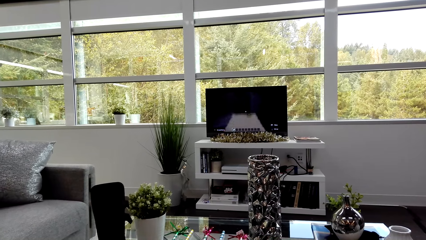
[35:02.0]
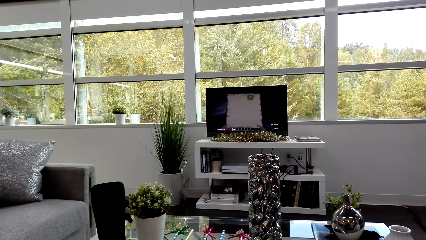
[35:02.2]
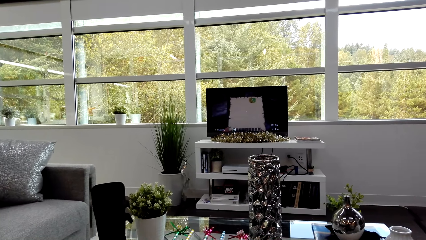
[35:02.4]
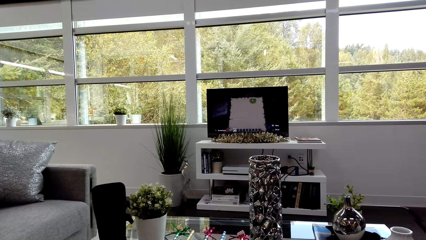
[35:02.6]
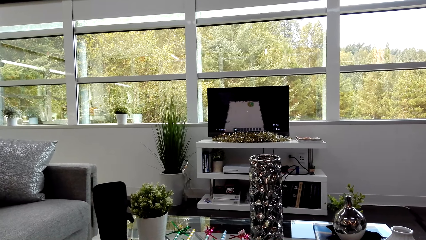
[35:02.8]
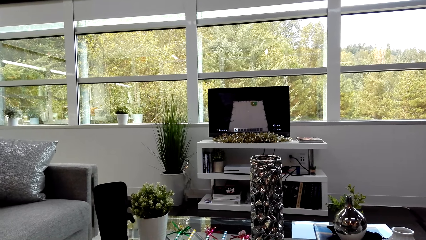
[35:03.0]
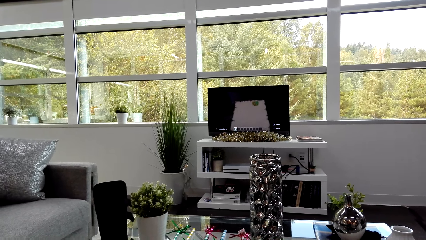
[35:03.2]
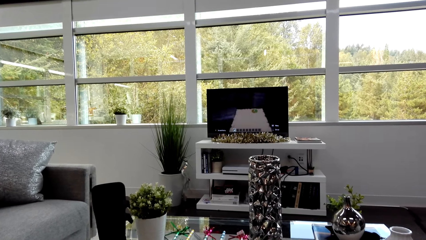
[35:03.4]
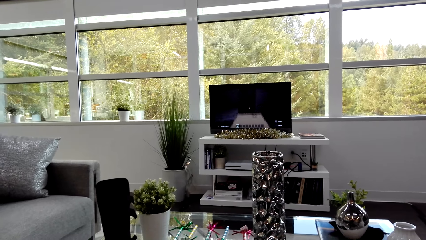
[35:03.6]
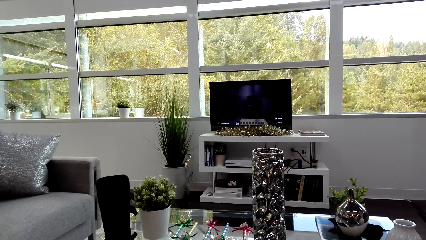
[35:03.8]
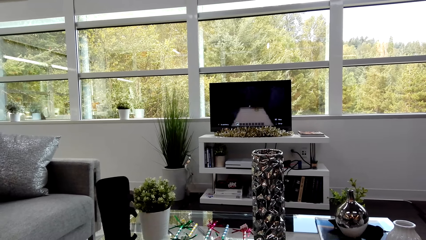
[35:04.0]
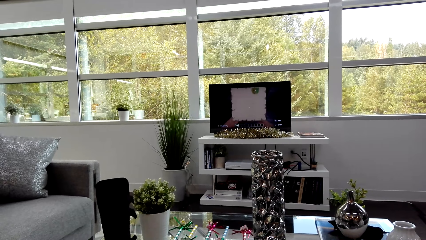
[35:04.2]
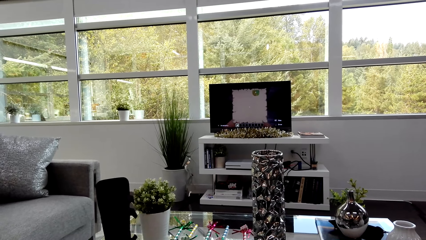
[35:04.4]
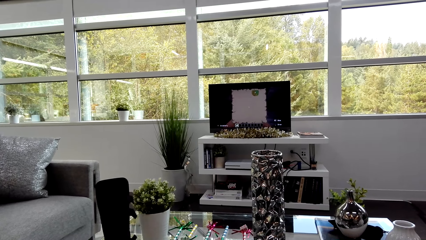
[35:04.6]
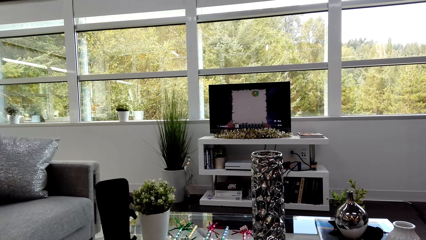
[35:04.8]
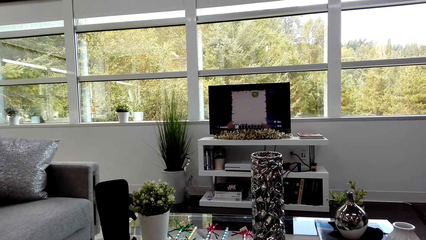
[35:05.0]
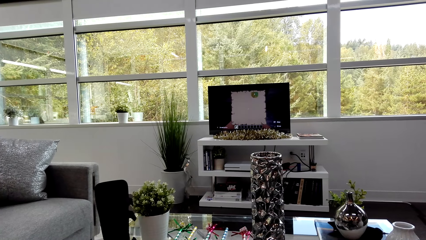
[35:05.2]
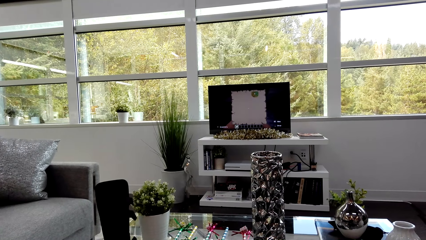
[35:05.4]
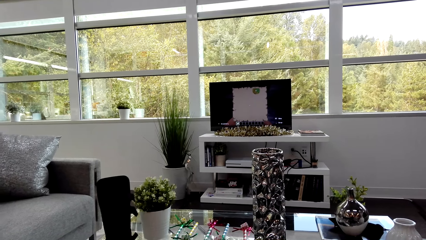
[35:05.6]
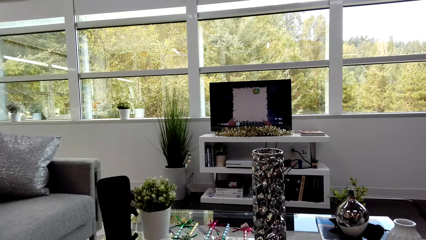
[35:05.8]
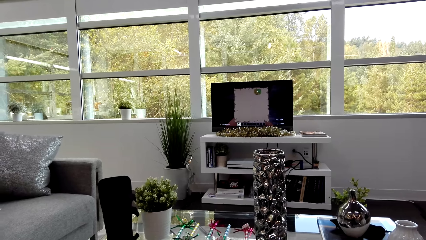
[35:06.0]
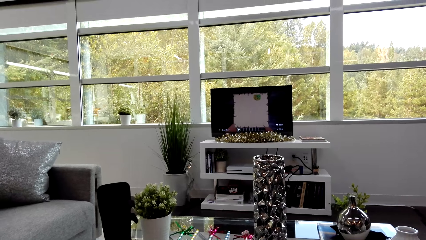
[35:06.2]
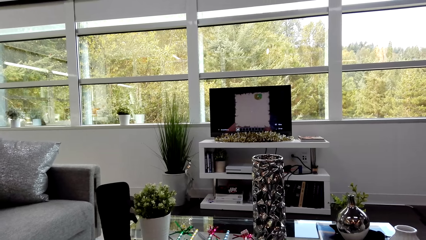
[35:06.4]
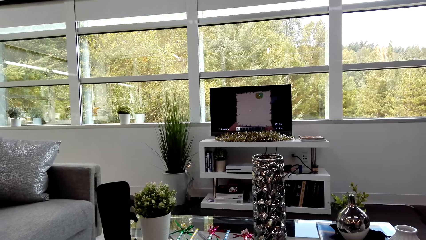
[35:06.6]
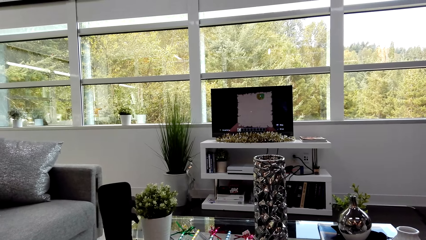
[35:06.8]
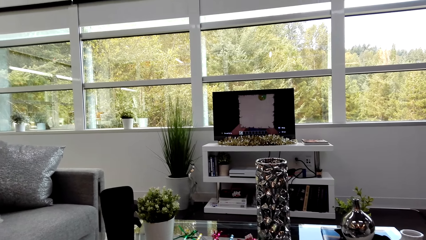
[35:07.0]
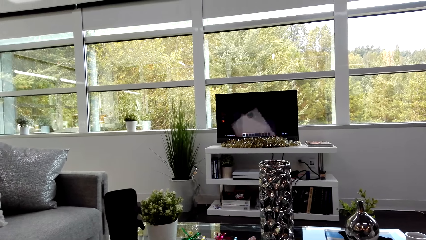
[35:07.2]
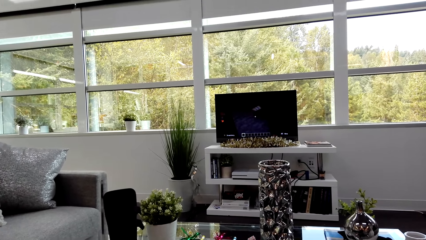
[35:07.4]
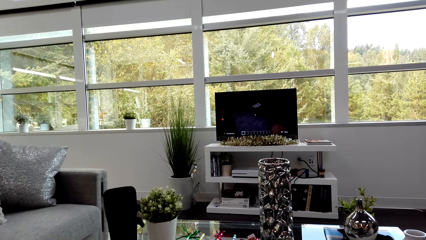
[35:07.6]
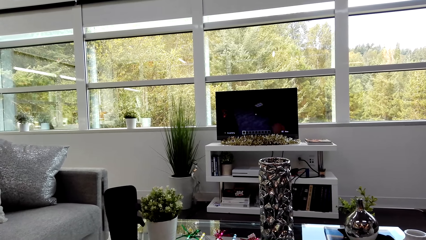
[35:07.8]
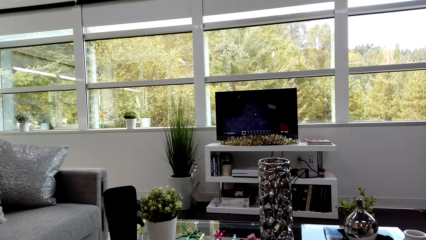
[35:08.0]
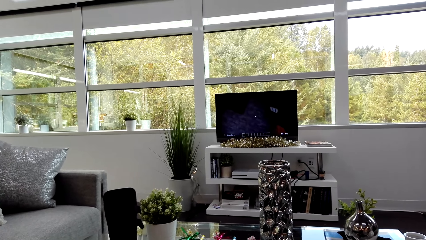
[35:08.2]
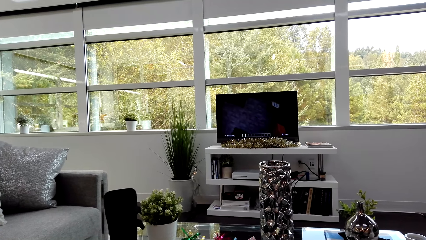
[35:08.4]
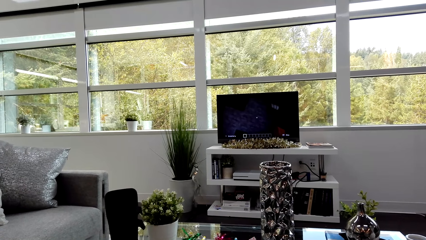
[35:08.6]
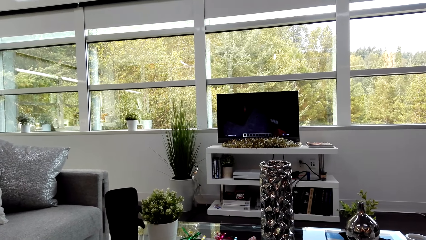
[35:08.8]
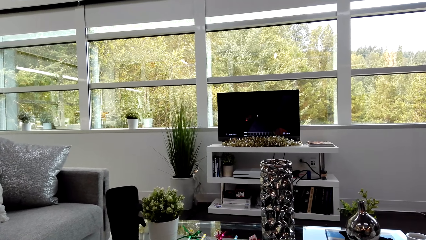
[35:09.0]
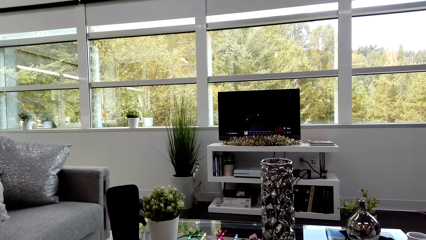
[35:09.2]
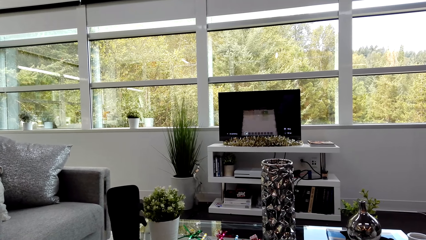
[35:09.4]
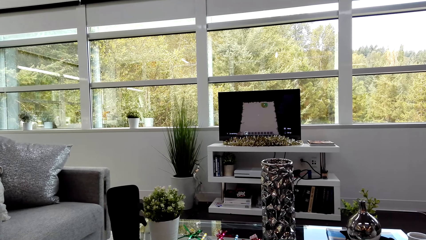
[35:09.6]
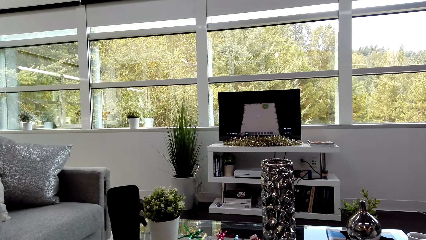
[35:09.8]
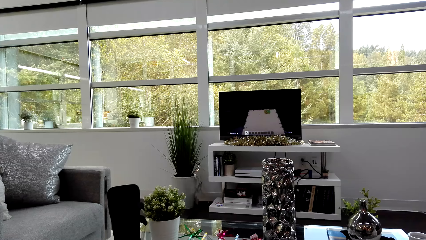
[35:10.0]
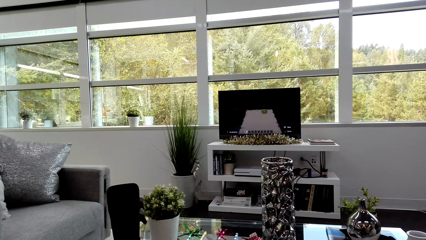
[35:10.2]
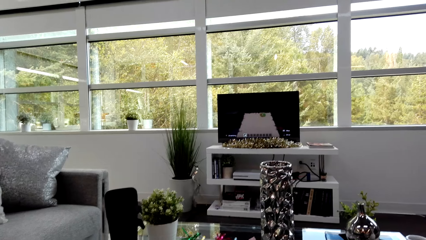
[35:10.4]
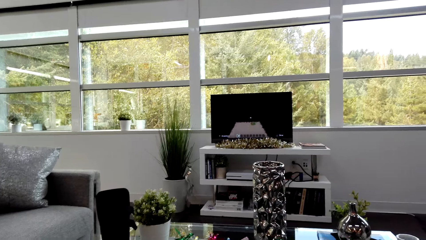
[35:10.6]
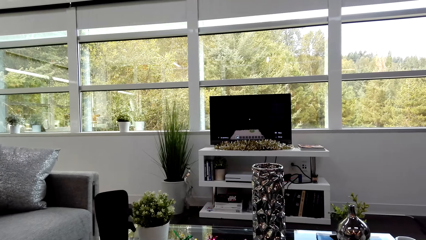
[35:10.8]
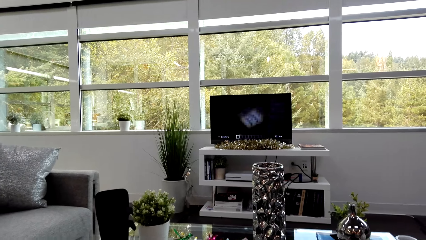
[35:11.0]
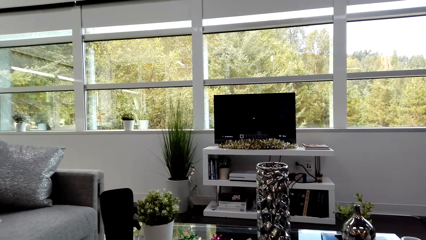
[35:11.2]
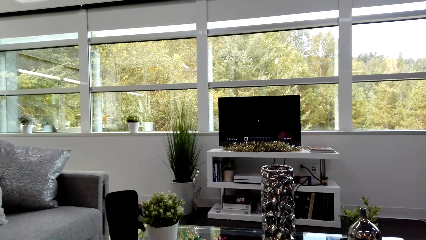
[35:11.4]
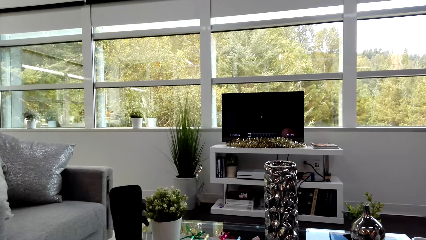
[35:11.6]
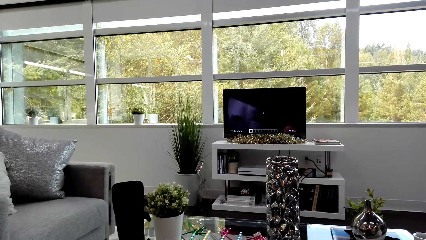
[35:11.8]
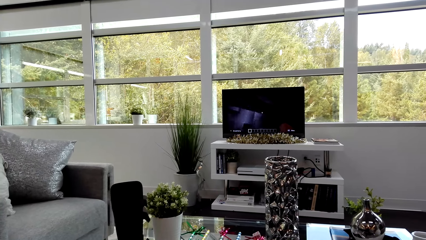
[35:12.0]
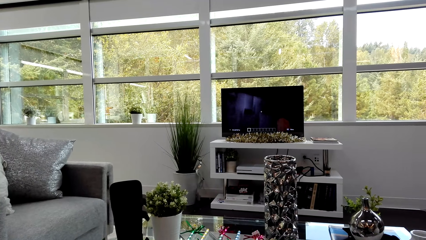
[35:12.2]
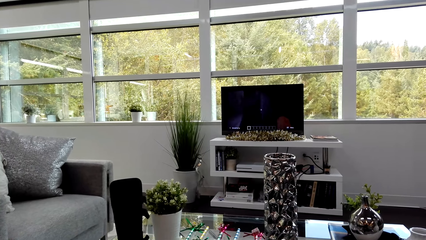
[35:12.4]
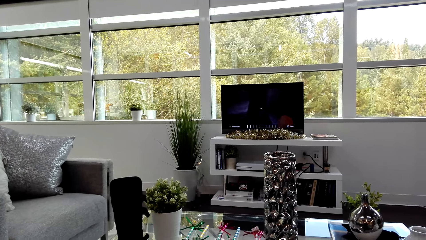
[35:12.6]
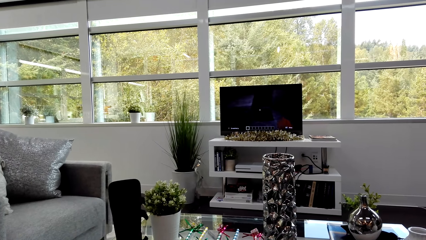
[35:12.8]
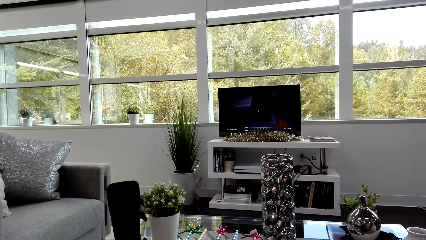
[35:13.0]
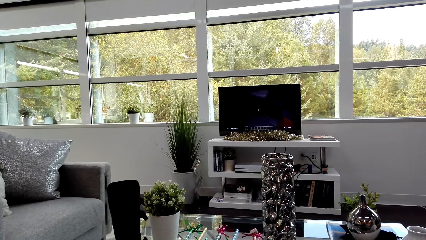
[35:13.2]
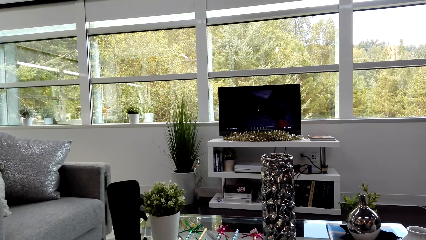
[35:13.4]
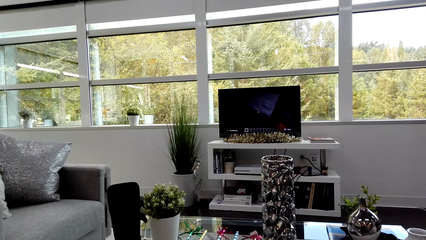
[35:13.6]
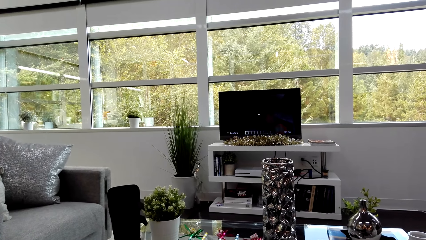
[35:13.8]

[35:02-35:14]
The camera wearer plays a video game.

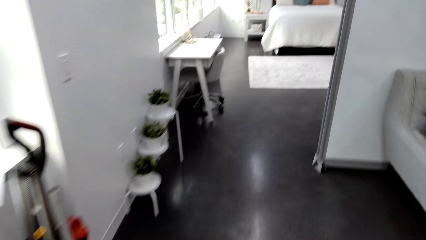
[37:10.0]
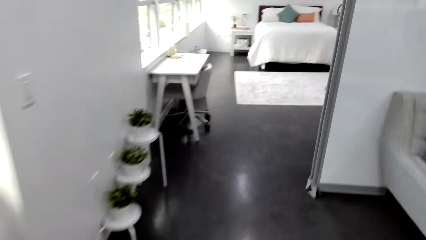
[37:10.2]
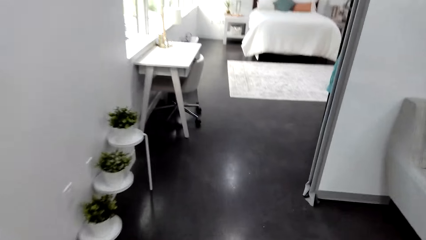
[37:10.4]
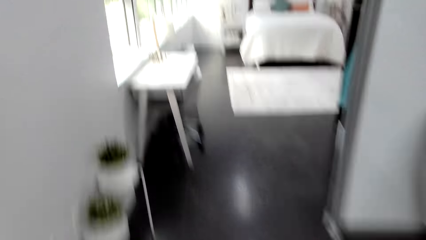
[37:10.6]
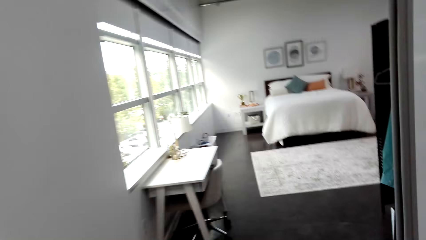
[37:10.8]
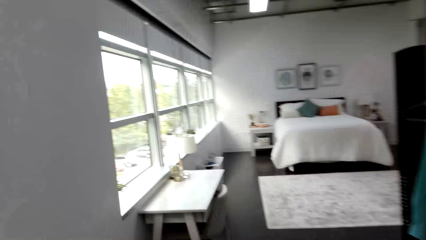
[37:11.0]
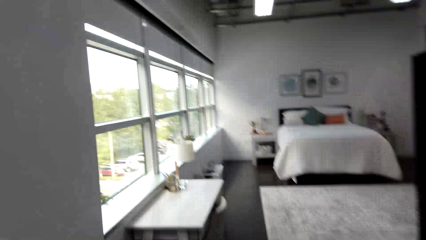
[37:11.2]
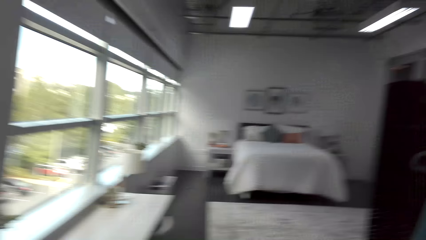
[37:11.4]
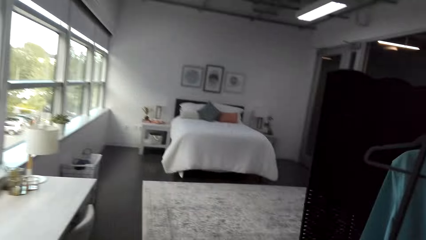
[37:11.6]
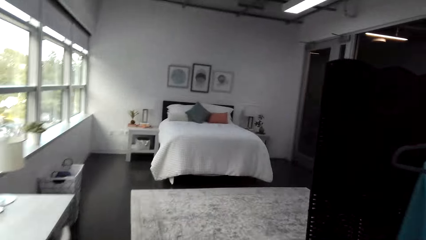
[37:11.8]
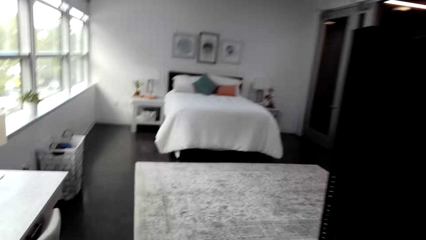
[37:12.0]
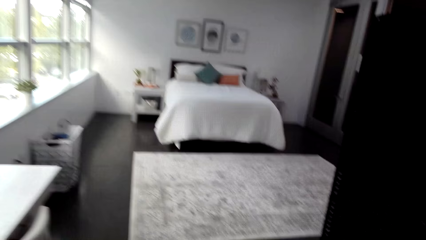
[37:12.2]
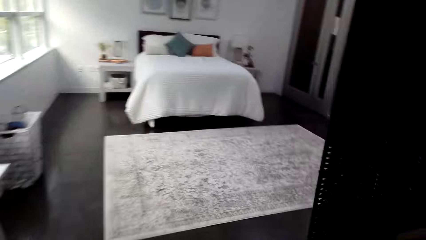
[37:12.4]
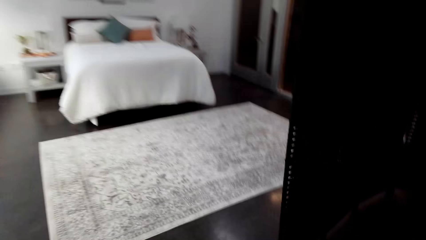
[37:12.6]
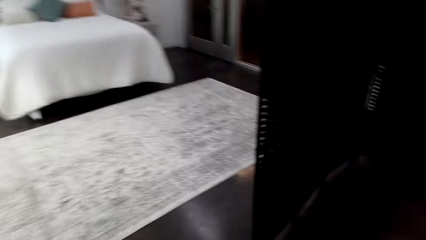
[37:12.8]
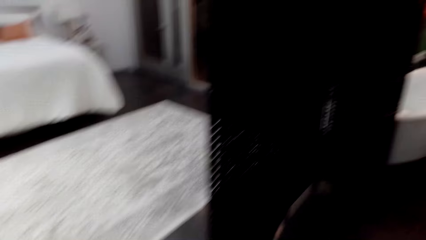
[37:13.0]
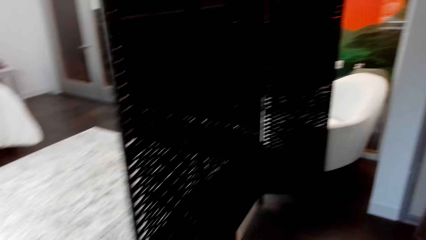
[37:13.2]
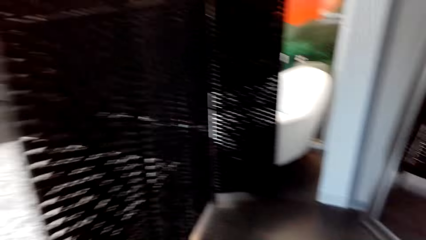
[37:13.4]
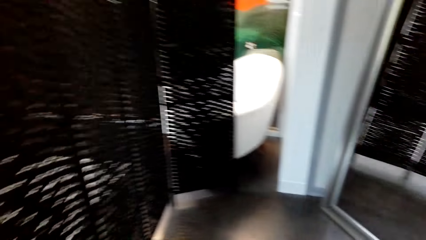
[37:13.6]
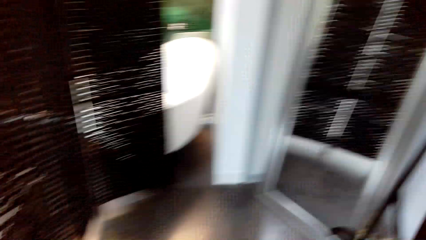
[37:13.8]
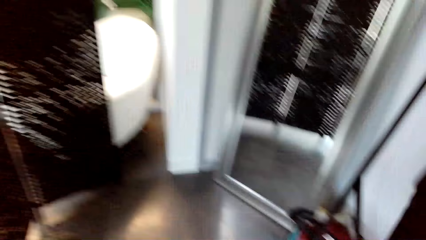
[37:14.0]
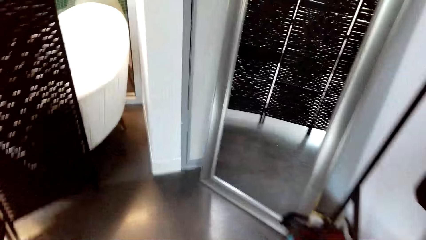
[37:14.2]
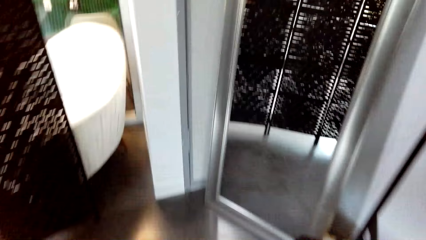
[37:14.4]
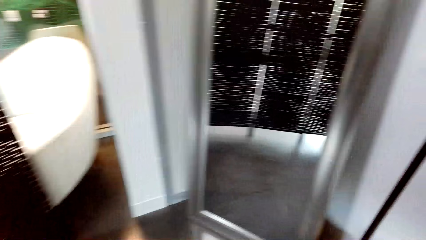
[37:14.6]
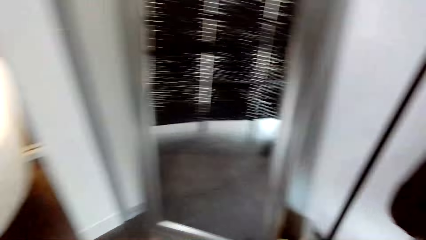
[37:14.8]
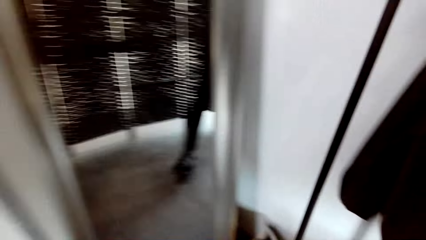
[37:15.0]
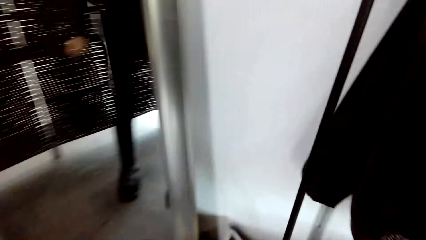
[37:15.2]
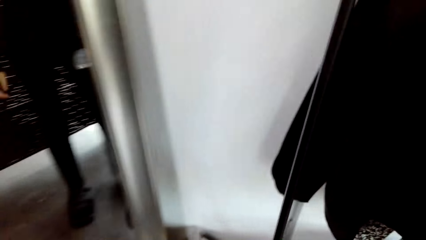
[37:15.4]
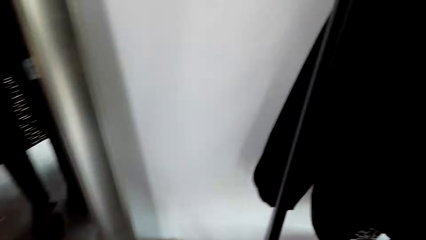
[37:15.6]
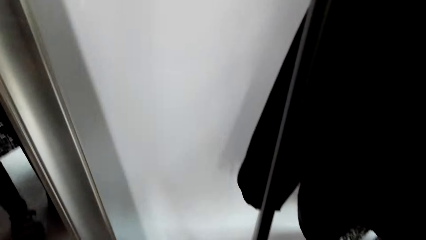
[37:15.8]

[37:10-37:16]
The camera wearer enters the room. They move to the closet.
